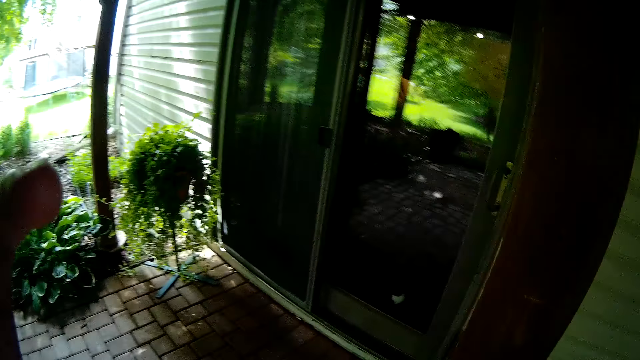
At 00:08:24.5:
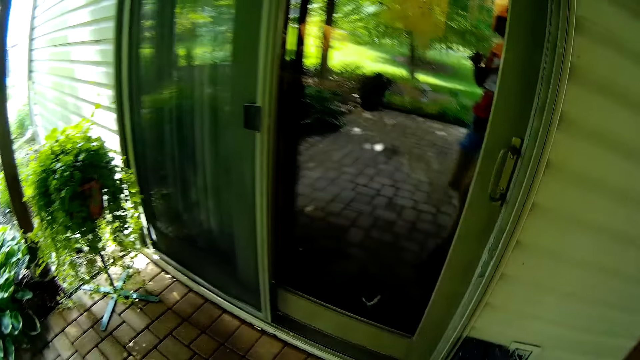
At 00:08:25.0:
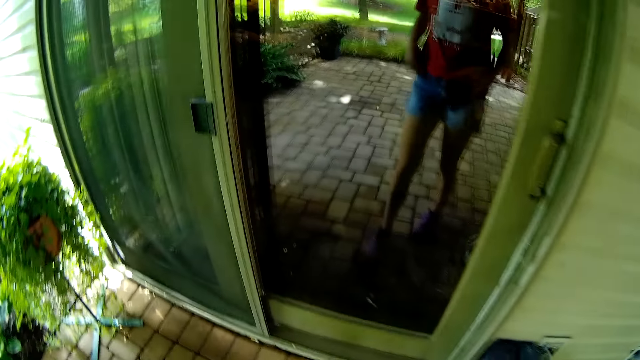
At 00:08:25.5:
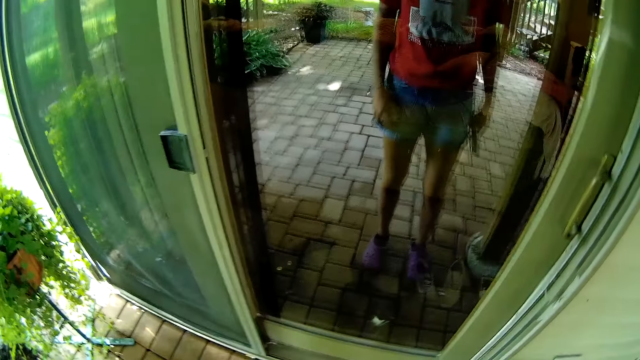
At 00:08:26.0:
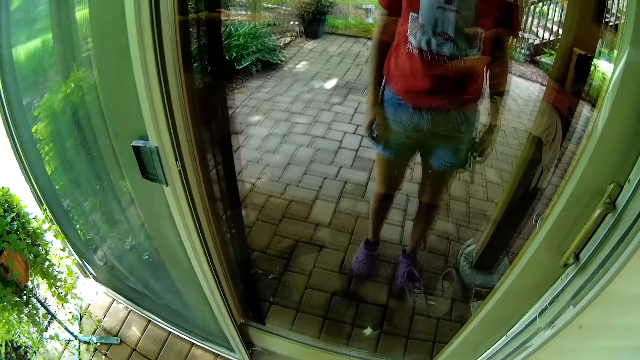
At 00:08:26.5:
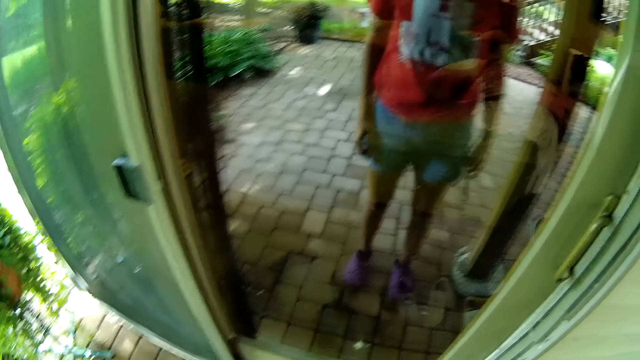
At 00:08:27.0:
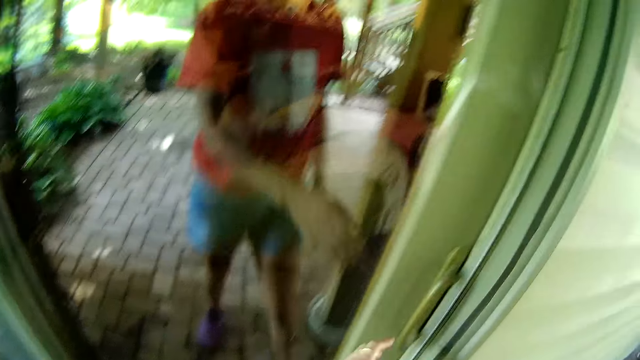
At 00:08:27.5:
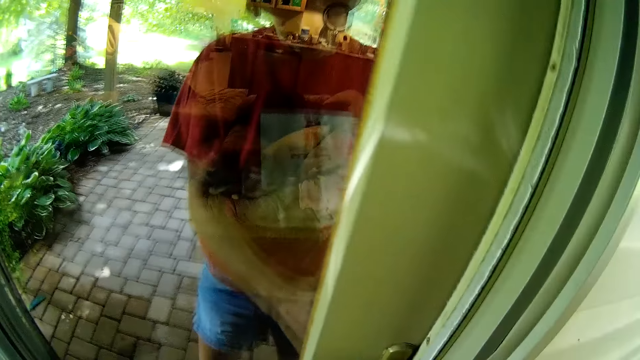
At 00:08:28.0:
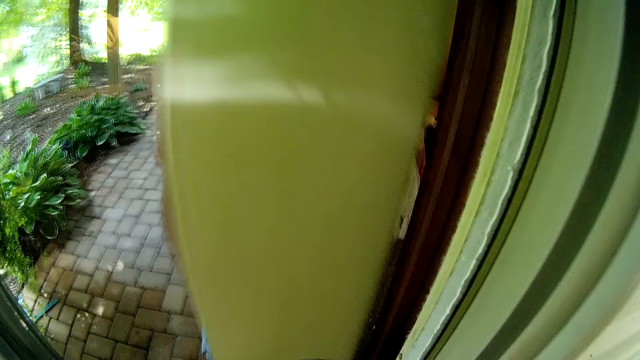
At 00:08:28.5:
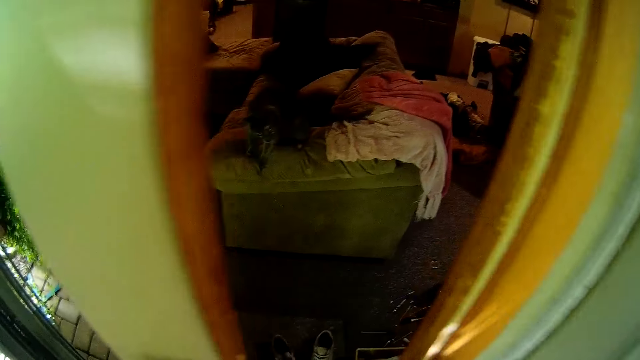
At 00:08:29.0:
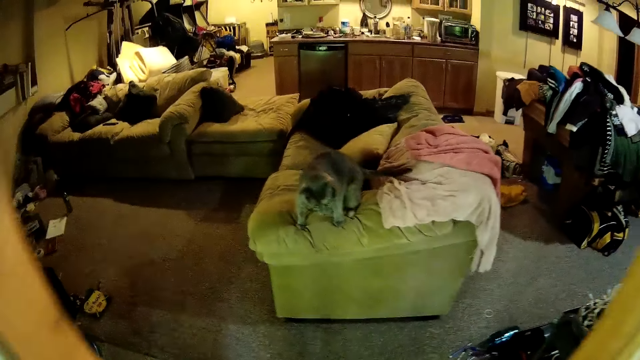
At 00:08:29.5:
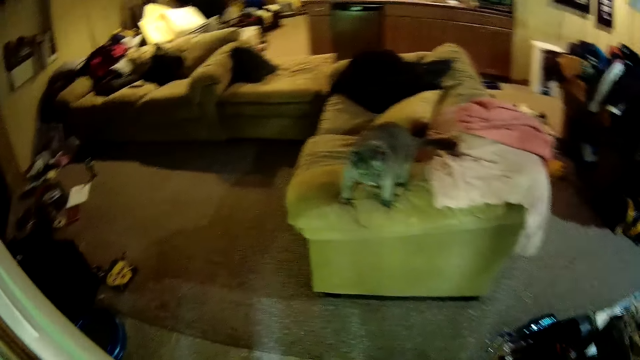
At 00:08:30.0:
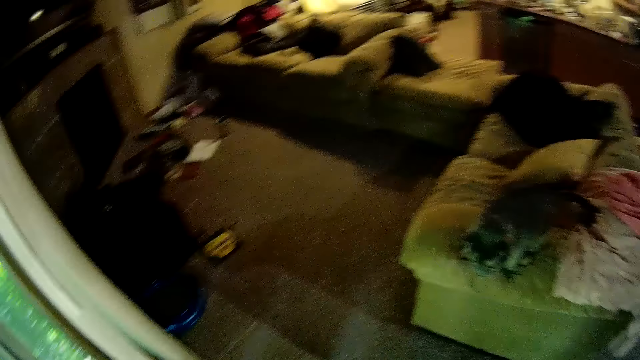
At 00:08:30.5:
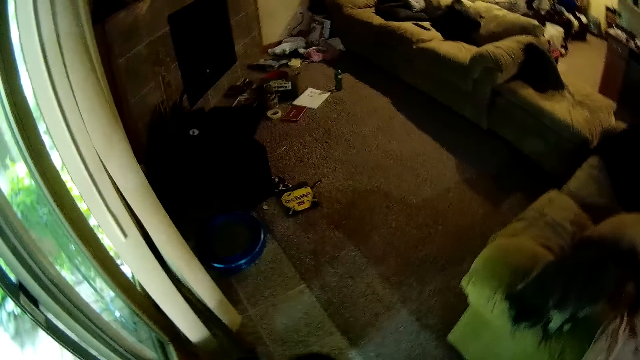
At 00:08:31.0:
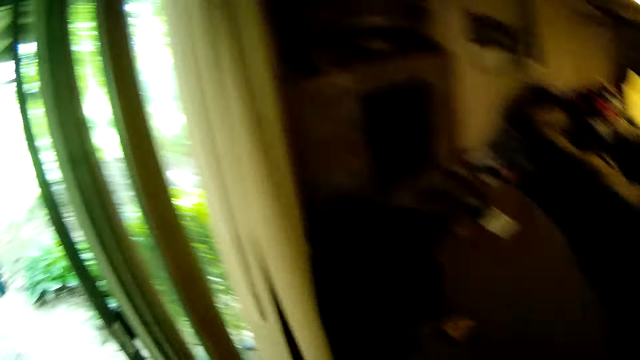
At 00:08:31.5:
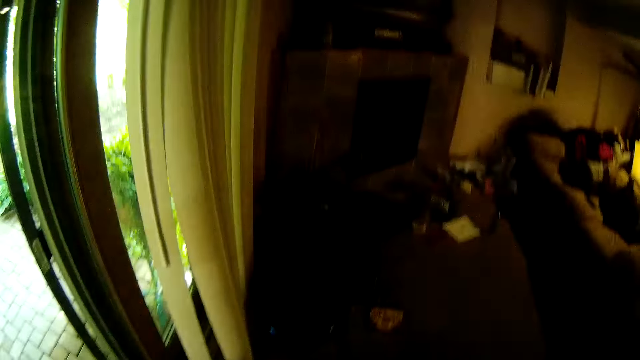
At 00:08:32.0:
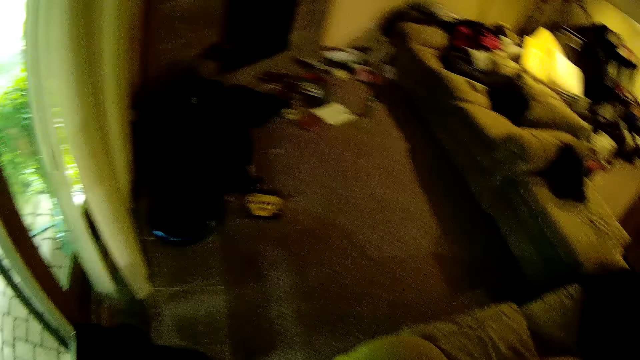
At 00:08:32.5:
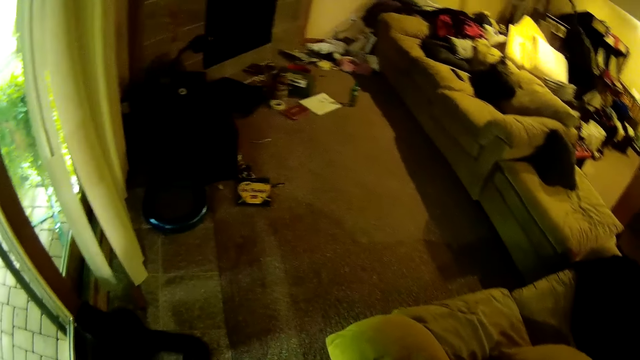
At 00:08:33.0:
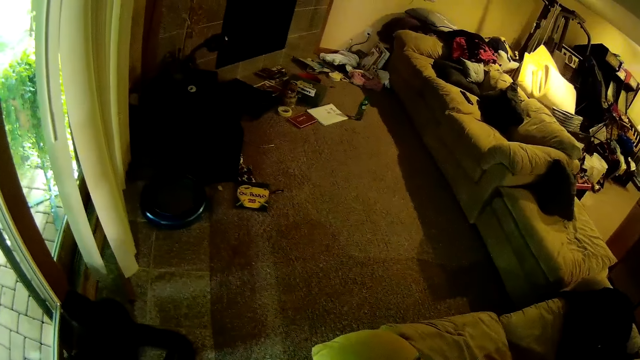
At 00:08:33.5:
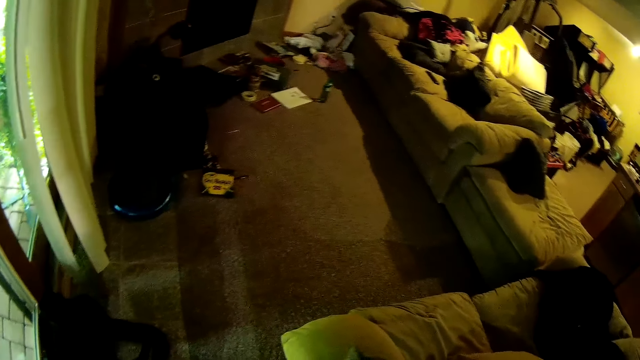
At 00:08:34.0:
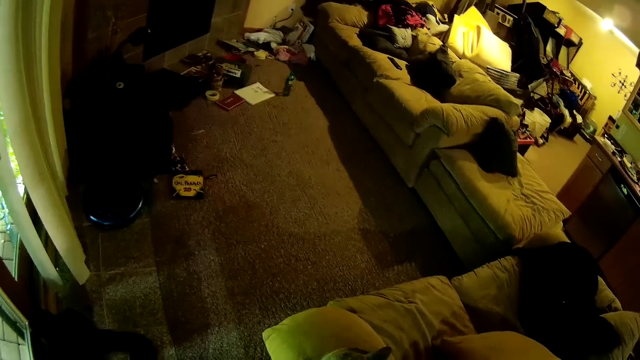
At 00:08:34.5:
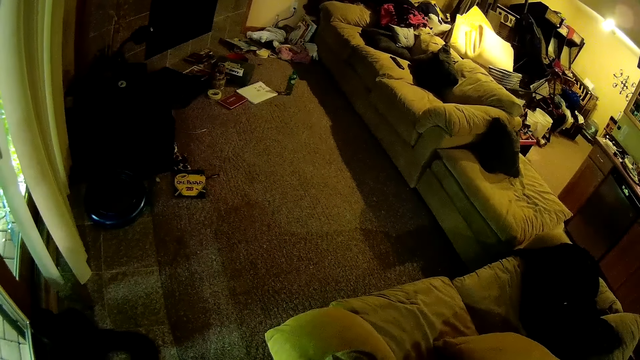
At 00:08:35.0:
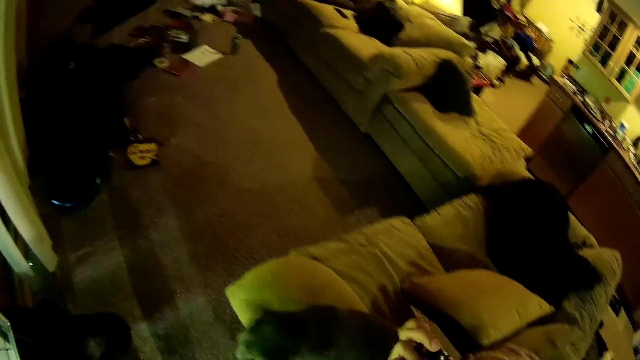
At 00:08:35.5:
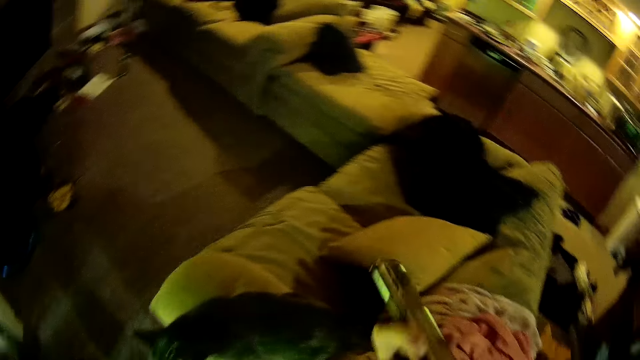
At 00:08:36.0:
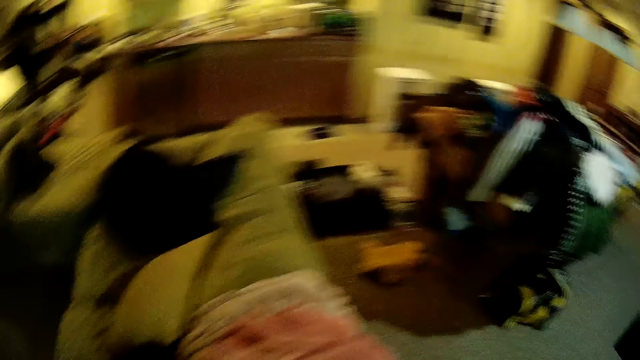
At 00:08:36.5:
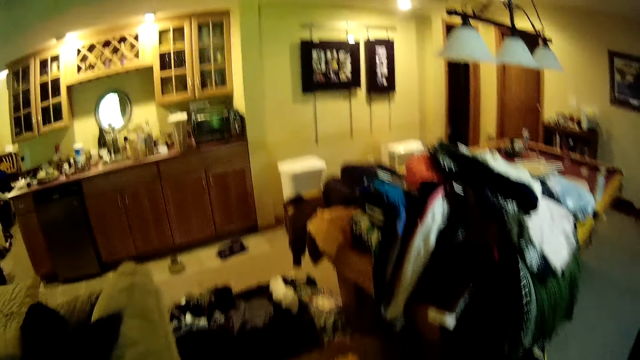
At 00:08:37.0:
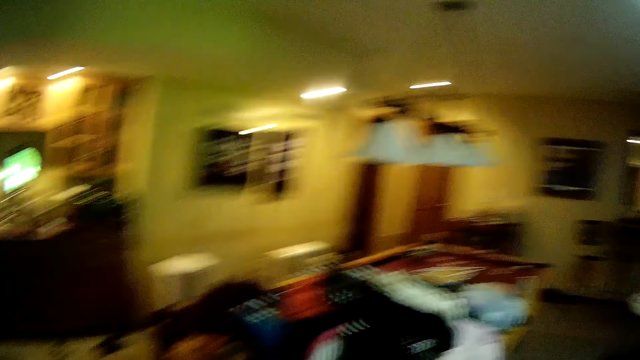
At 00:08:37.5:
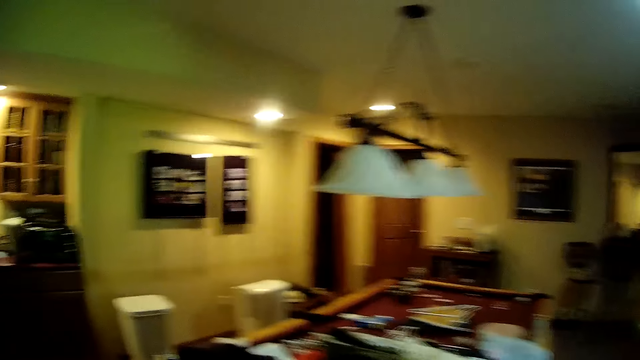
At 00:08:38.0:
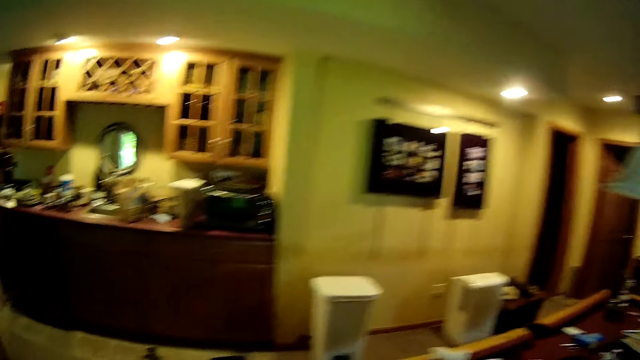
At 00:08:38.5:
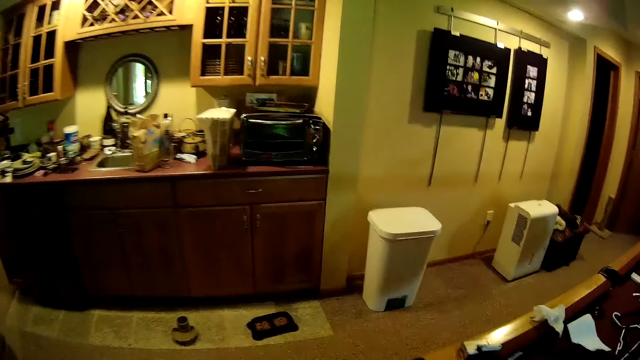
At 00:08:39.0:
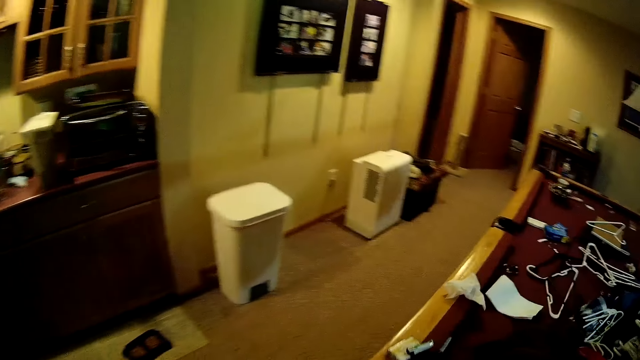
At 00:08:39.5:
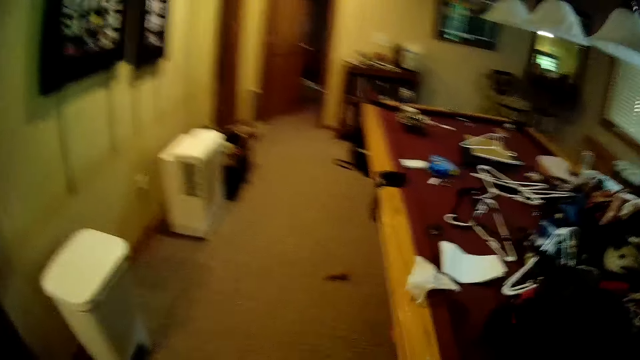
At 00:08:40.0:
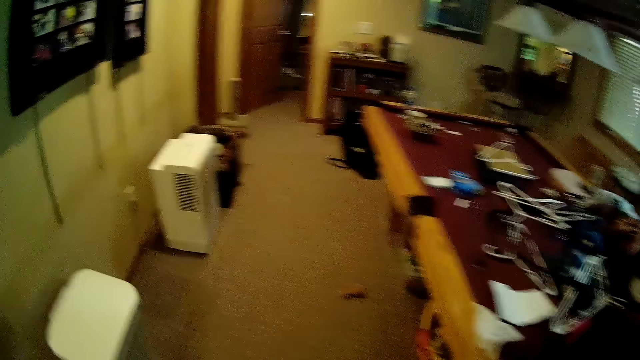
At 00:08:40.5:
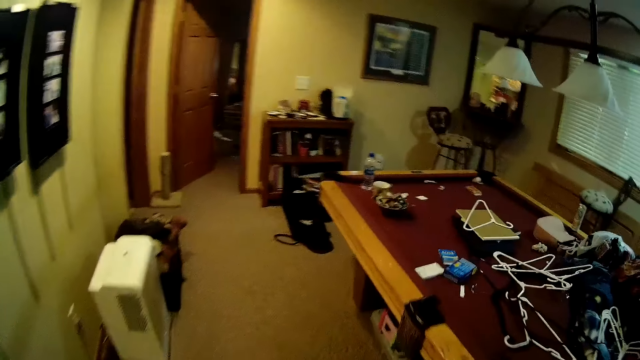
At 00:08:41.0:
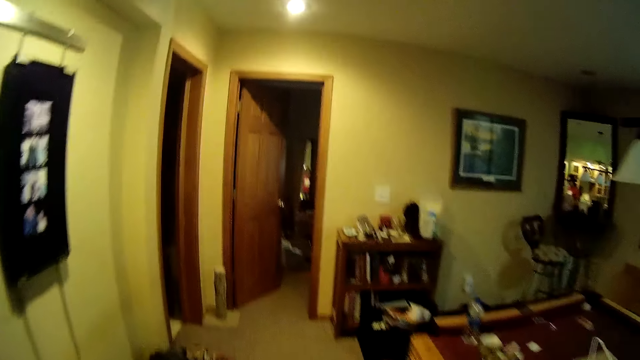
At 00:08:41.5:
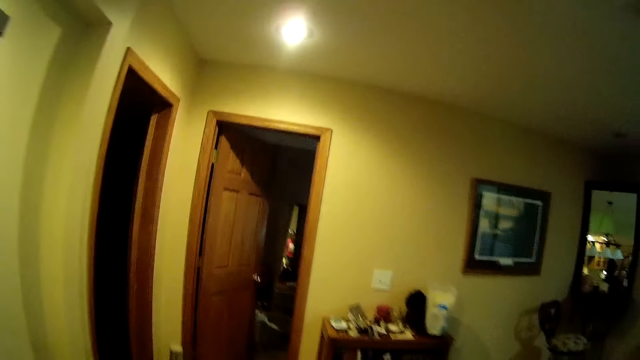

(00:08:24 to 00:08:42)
The camera wearer lifts the left hand. She opens the door with her left hand. She walks into the house. She walks towards a room.
